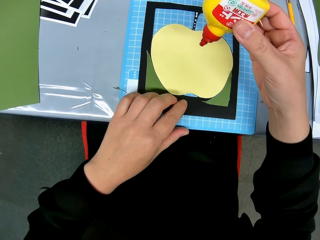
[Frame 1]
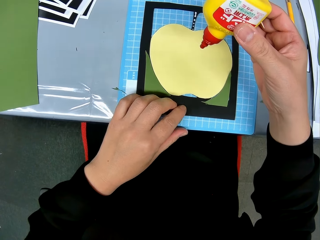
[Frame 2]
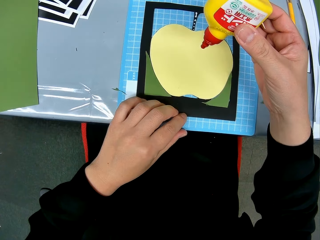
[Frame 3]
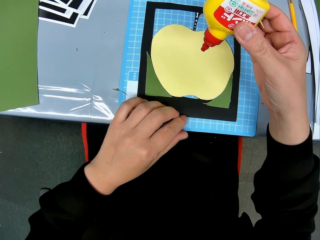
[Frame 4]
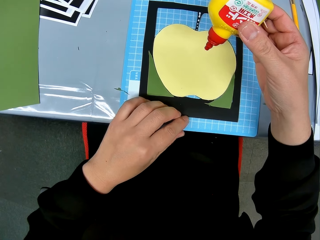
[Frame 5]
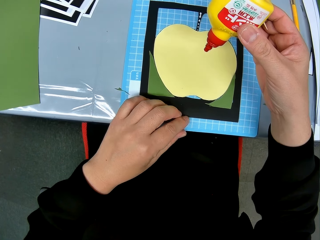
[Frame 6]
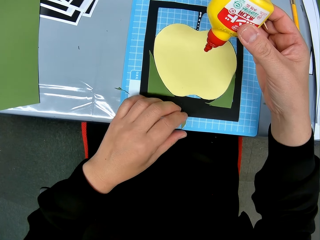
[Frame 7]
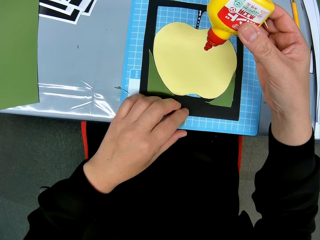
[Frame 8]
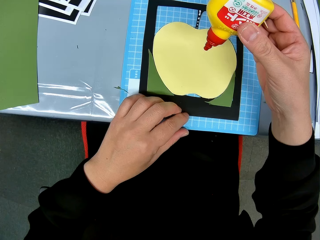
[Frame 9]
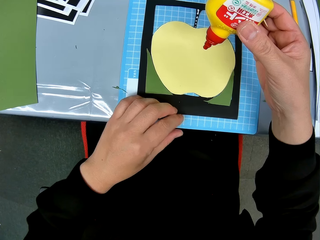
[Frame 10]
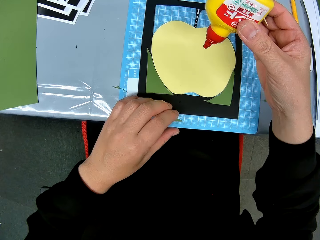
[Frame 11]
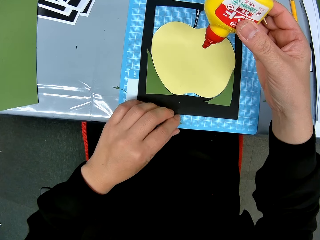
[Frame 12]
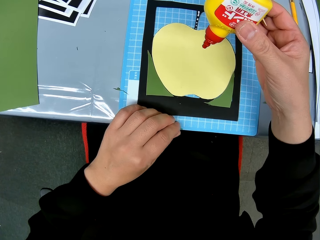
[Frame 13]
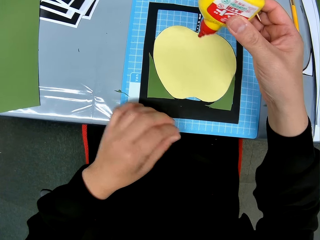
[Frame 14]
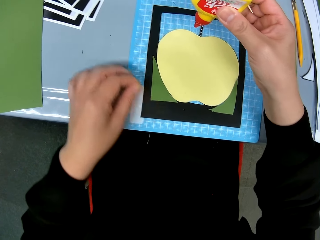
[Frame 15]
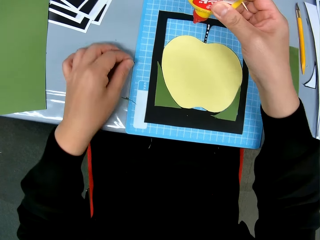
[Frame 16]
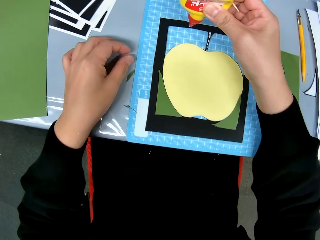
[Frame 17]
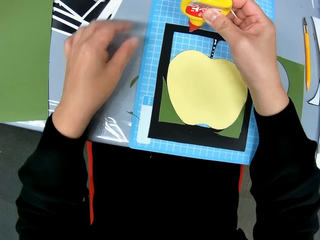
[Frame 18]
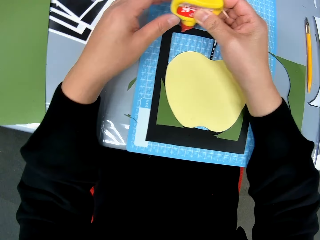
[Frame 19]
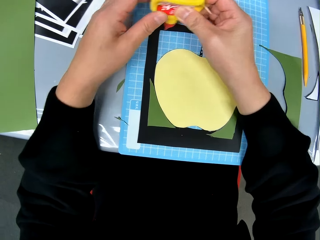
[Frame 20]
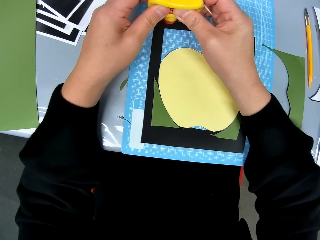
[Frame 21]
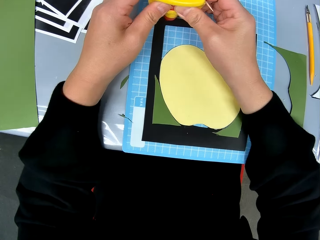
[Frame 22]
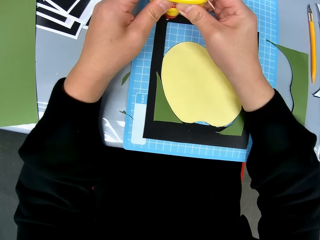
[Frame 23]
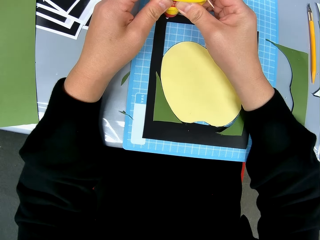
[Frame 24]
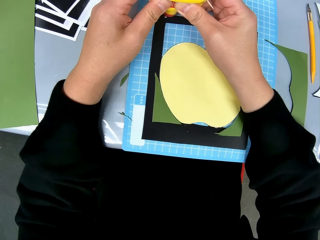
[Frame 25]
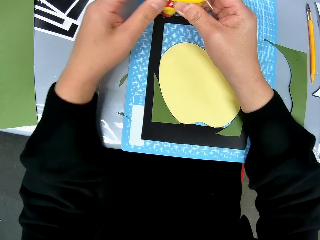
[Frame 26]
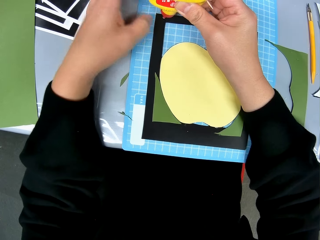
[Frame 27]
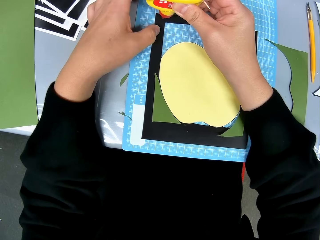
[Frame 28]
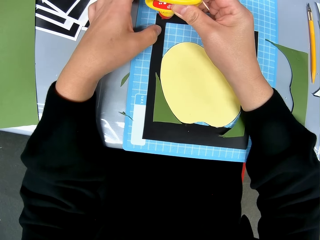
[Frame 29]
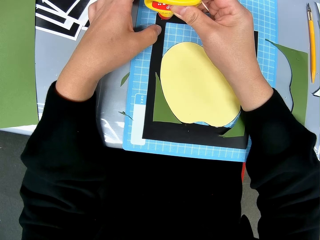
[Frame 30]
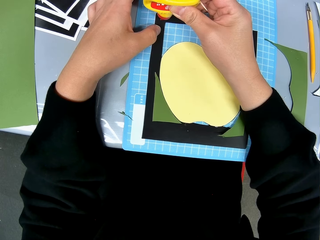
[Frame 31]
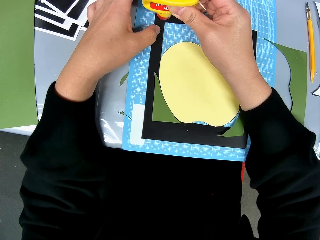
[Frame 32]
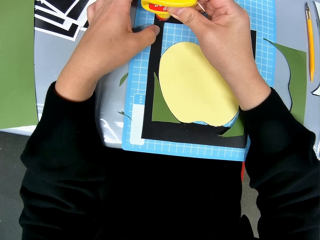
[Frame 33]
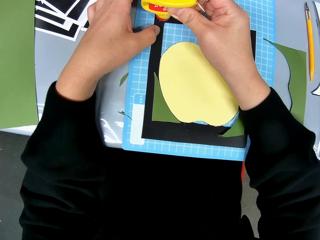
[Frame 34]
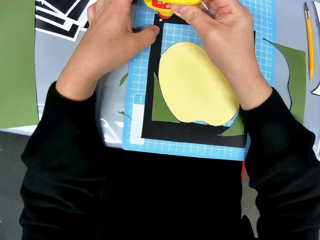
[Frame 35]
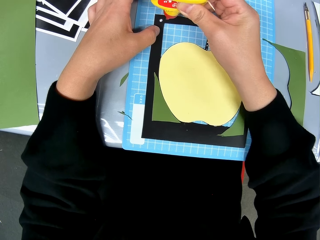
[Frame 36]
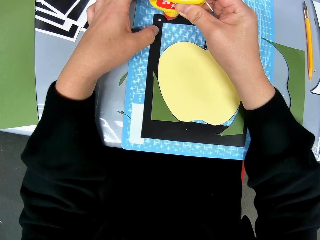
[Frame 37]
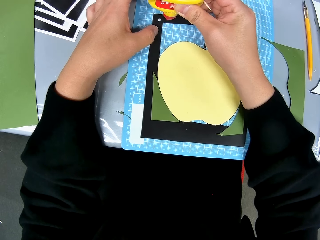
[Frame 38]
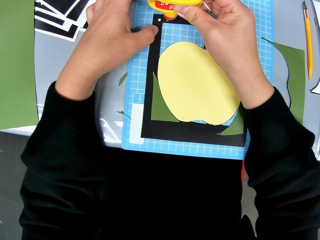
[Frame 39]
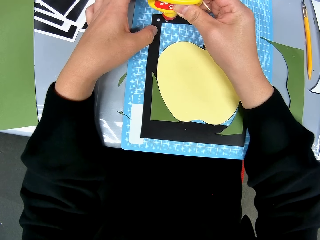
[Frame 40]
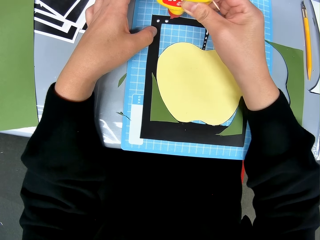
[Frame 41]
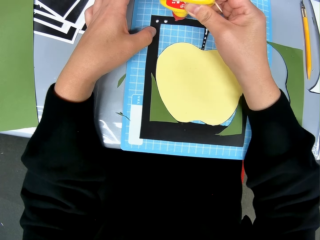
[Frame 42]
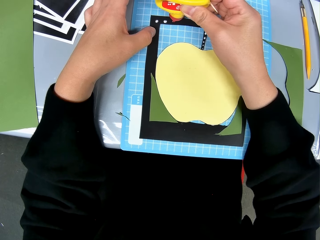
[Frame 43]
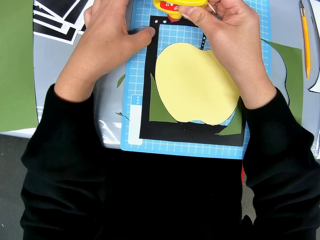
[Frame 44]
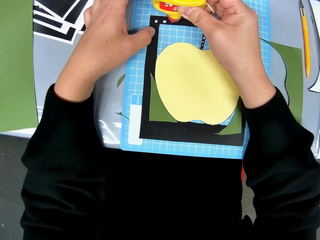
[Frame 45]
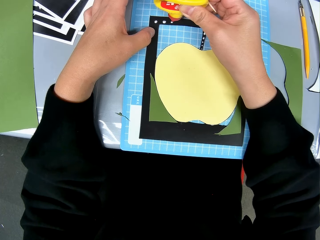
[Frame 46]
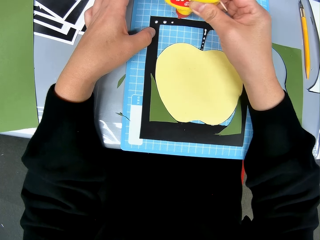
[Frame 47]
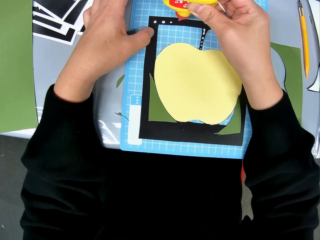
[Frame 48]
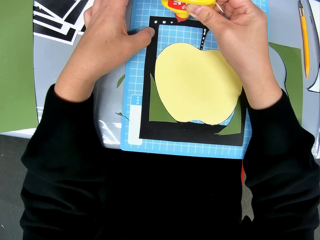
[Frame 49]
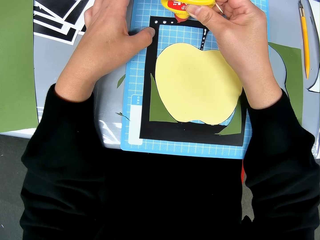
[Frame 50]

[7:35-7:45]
The camera wearer applies glue on the paperboard. They apply the glue on the edges of the paper piece.

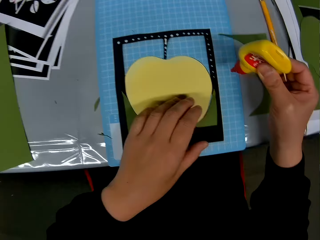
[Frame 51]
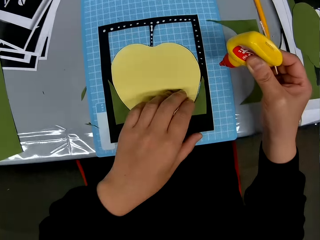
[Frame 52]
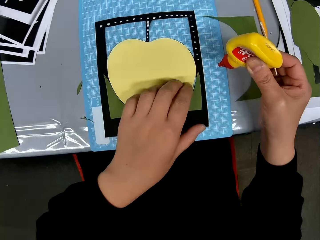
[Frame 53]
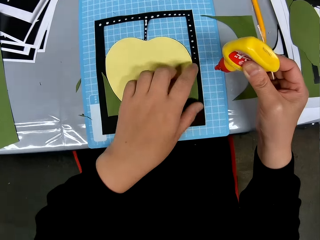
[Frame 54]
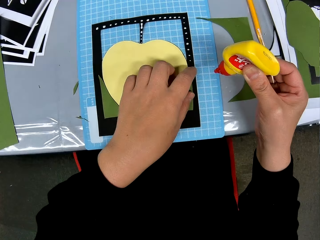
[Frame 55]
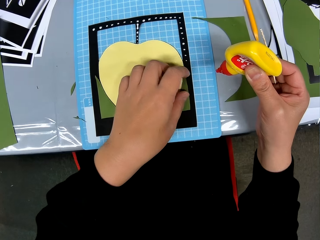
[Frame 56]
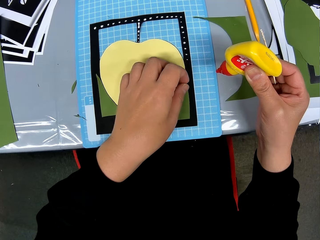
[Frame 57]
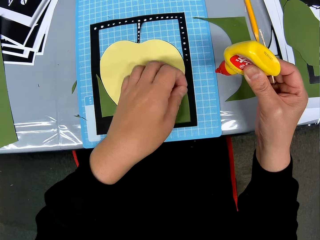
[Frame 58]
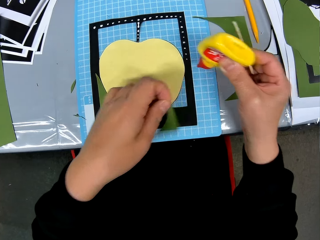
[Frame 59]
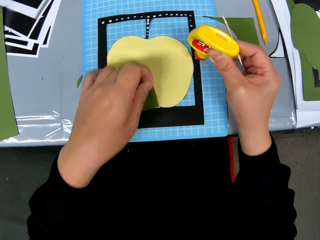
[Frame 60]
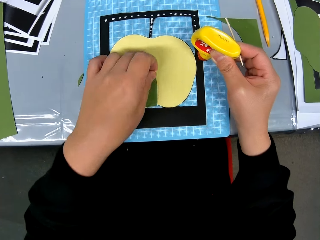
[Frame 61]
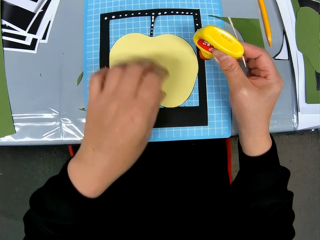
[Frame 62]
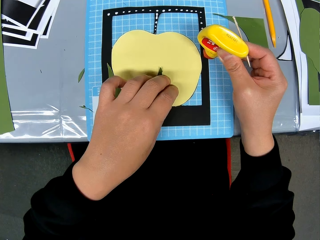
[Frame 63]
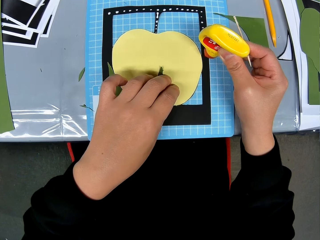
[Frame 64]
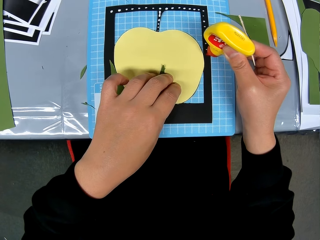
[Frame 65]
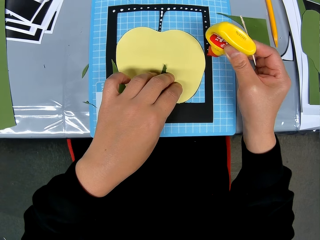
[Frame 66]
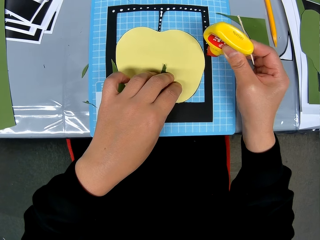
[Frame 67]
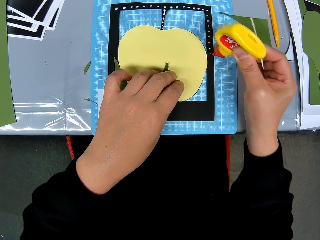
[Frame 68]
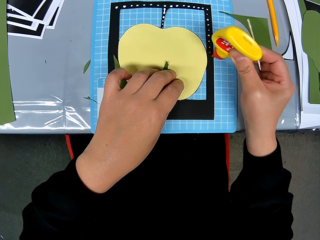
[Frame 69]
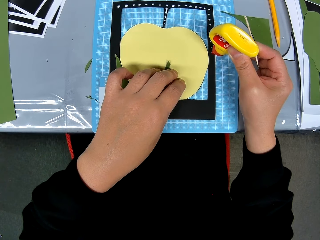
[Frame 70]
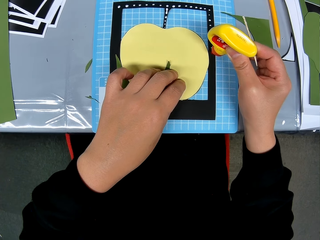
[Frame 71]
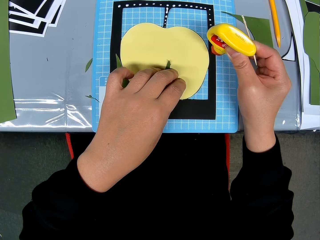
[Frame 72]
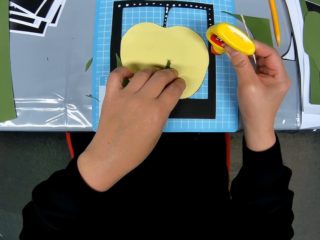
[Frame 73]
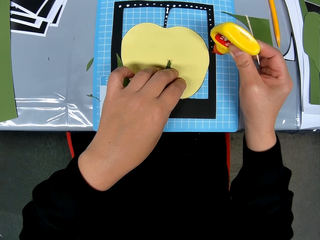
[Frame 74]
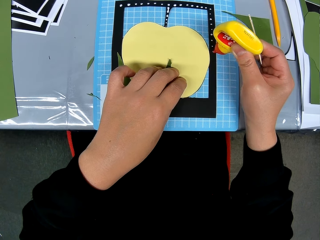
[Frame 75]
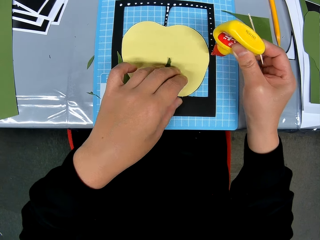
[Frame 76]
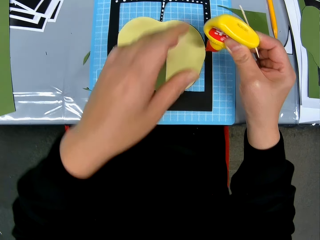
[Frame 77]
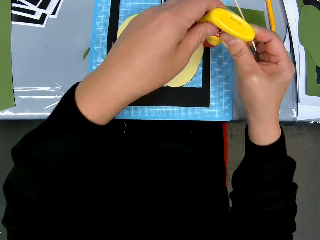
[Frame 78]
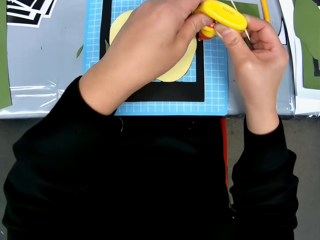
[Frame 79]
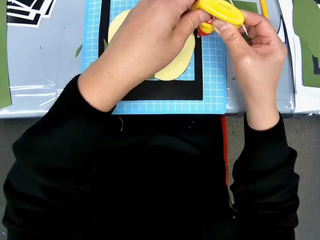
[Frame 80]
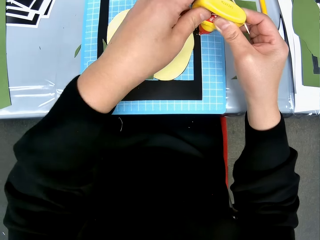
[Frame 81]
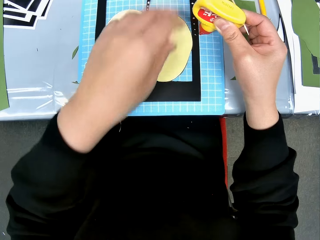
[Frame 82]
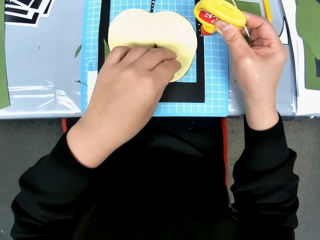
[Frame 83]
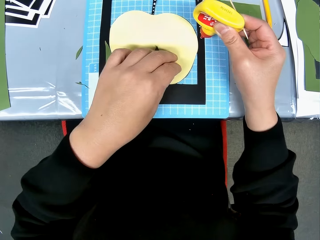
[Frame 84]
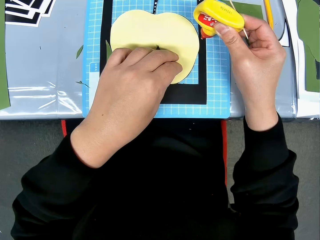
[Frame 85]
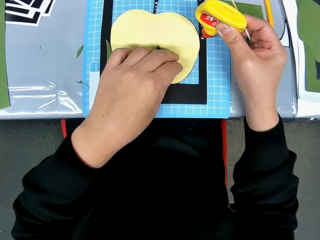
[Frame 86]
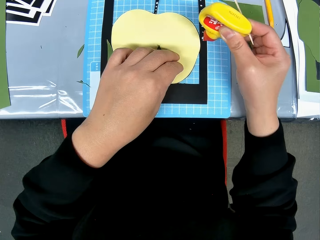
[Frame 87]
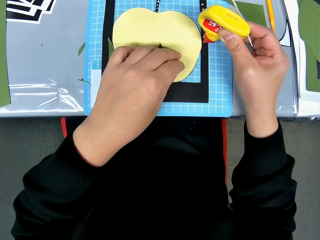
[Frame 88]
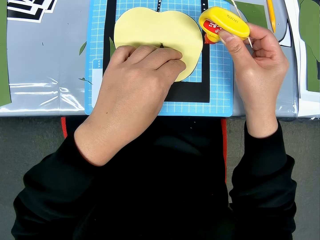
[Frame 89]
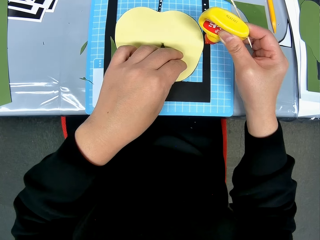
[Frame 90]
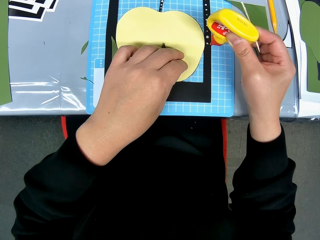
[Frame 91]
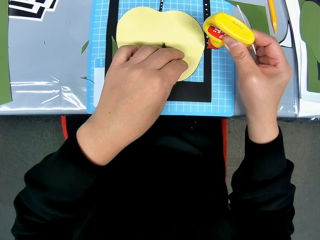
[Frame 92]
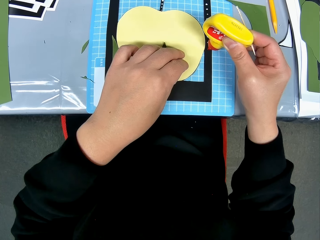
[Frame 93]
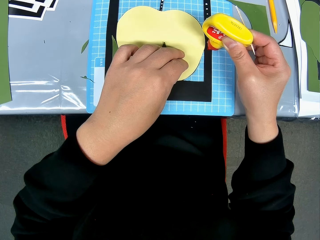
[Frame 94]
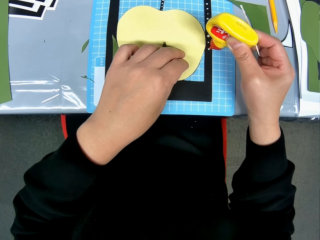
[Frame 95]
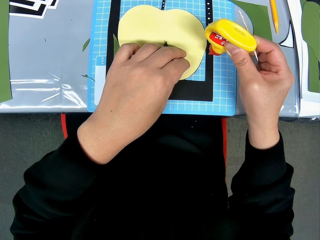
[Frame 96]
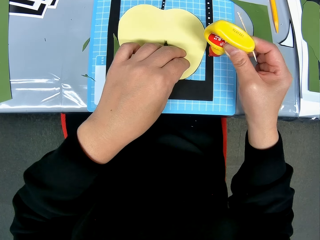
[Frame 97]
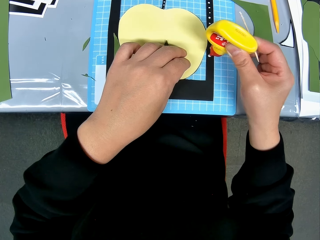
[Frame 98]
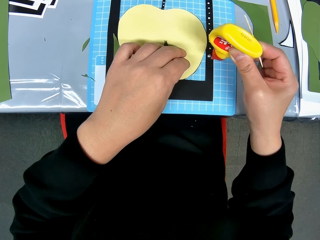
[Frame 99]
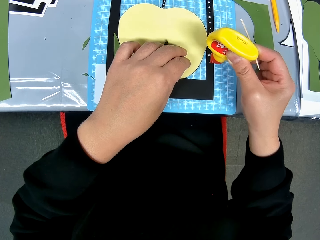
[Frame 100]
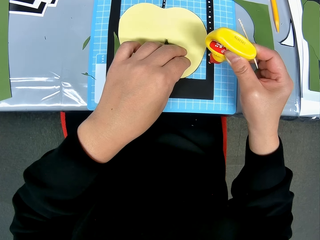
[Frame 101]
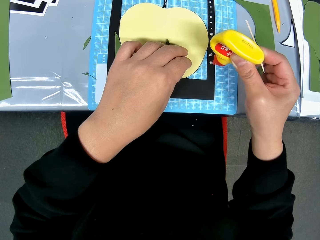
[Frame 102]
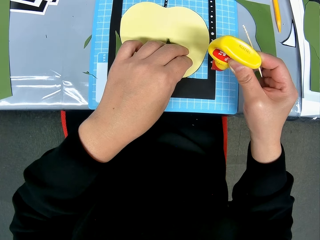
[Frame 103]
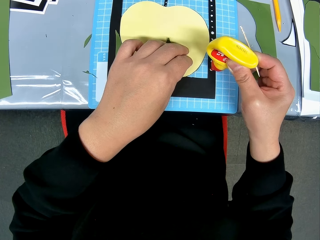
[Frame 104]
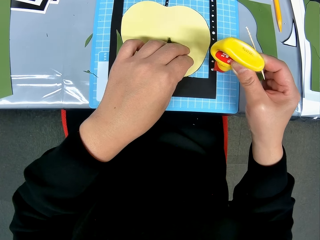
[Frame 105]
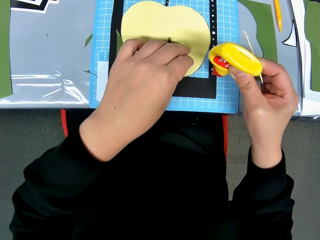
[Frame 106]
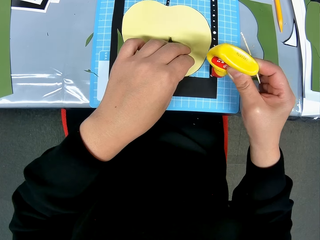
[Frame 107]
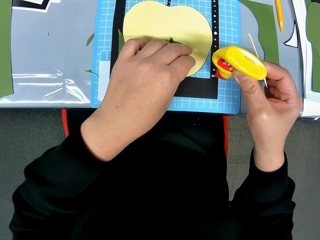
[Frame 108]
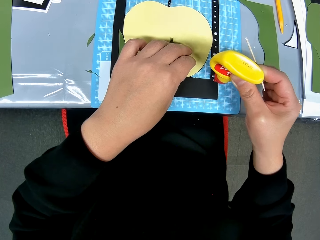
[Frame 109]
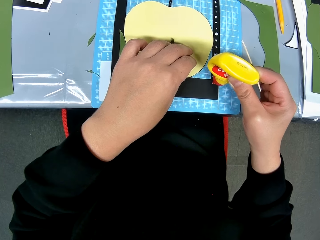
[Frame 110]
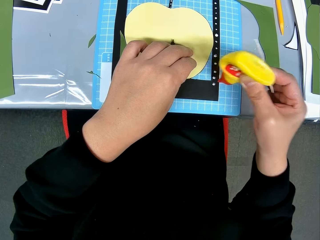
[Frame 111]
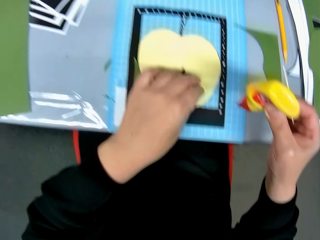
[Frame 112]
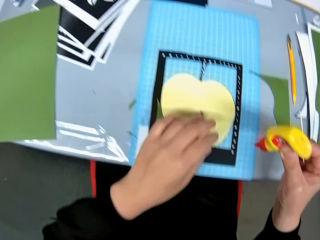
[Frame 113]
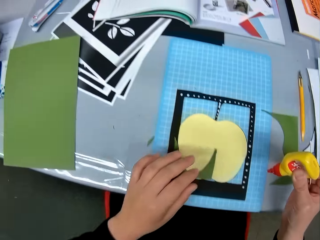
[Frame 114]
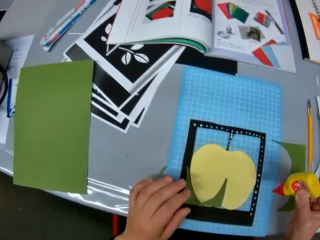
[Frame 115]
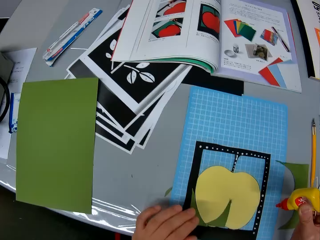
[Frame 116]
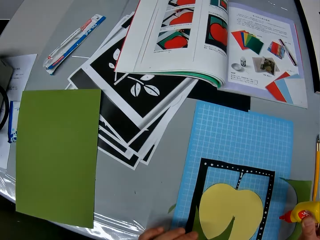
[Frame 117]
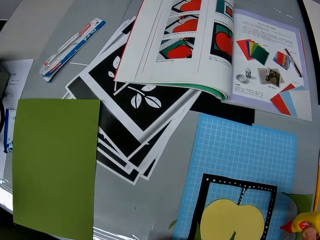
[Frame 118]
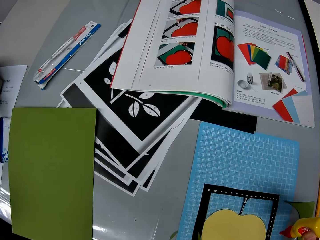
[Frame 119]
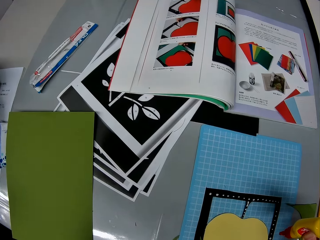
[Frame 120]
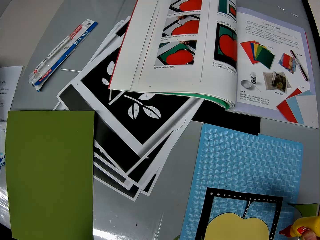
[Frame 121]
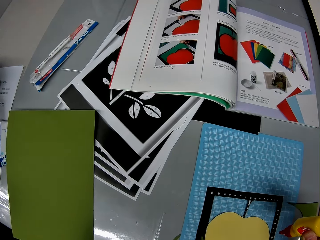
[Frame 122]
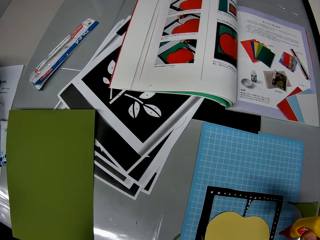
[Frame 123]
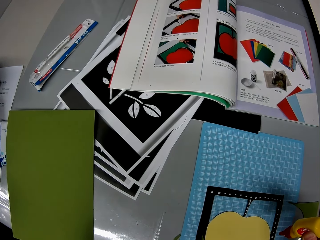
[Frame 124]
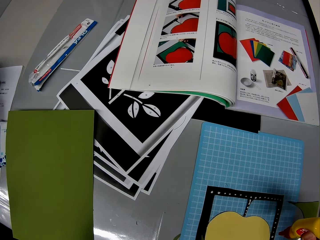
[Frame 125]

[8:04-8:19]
The camera wearer plucks the paperboard. They apply glue on the frame.
